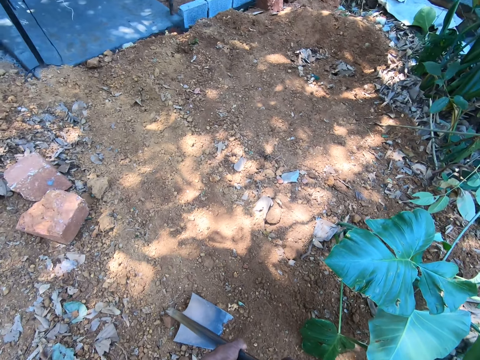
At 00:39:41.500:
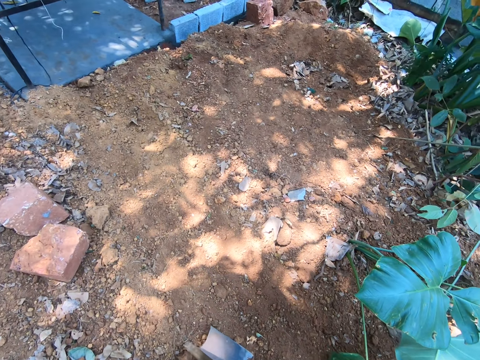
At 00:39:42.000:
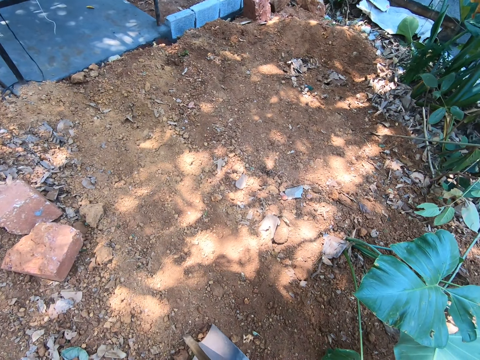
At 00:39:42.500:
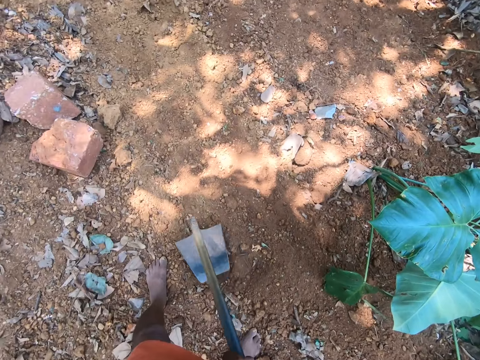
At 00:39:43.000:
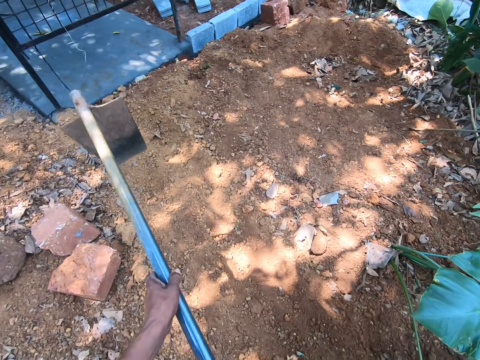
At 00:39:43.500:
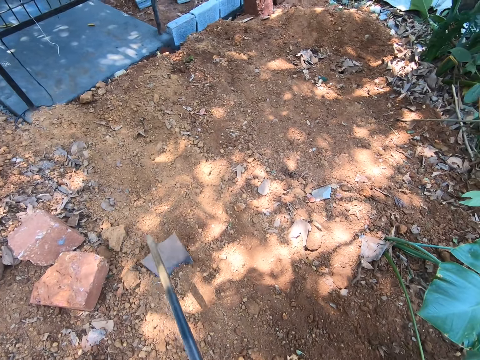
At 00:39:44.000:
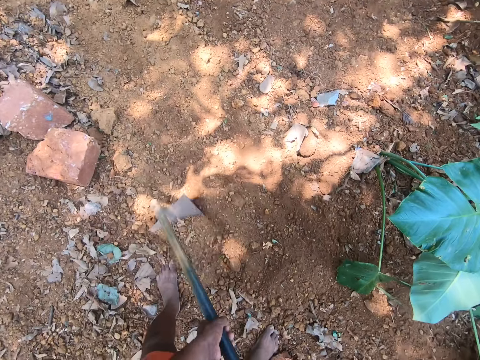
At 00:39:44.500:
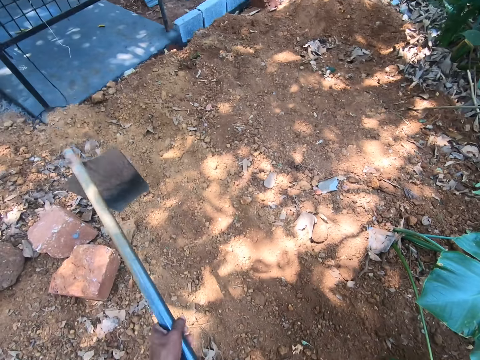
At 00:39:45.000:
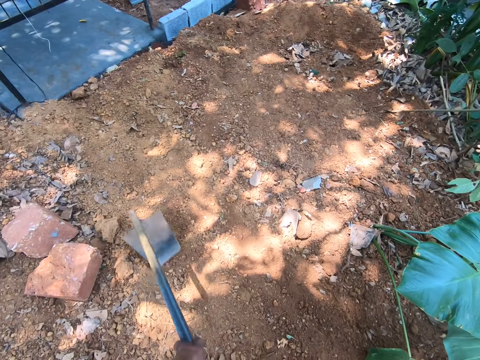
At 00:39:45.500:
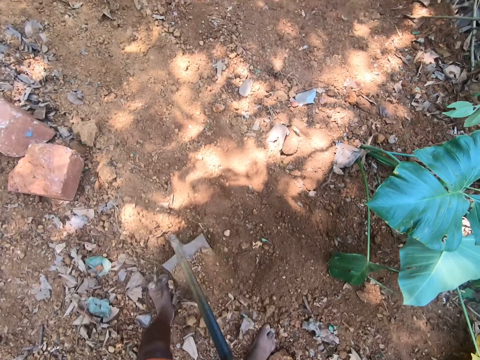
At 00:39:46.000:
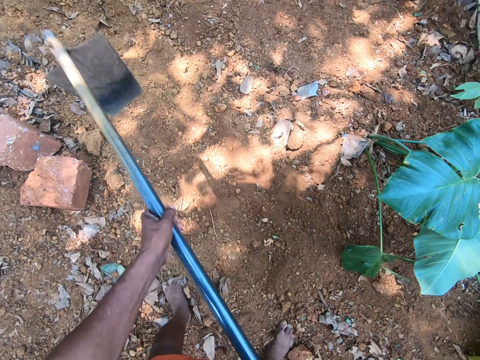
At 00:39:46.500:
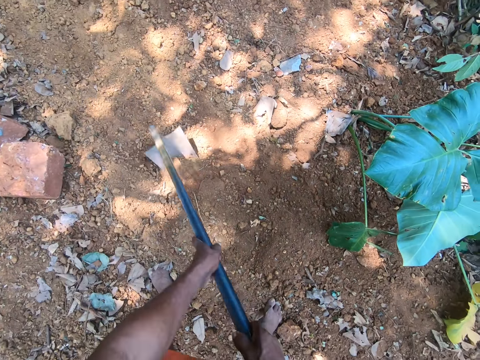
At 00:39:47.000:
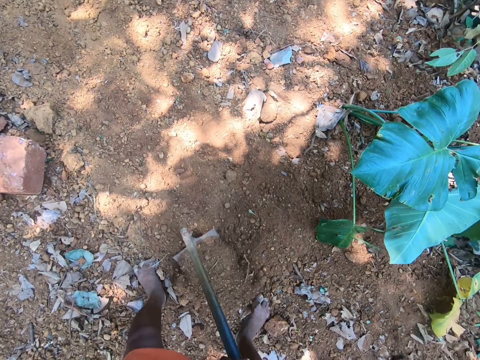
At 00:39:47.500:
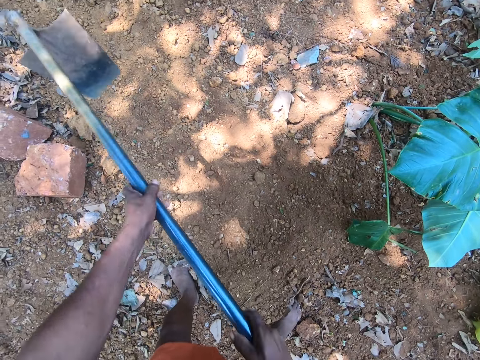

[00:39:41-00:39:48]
The camera wearer scrapes sand on the ground with the hoe in both hands.

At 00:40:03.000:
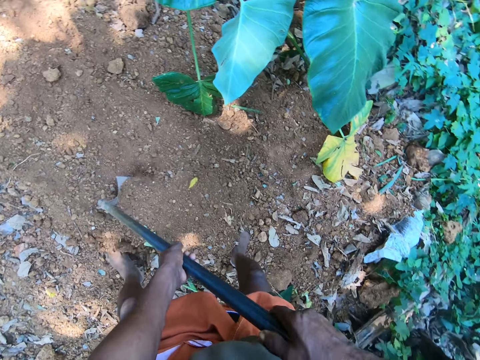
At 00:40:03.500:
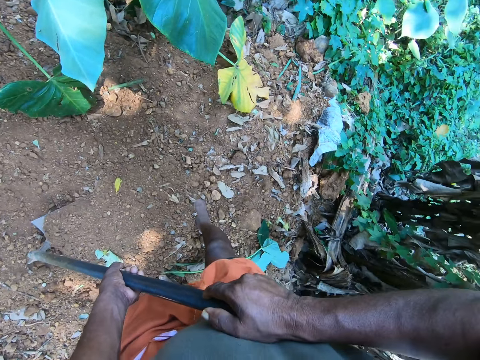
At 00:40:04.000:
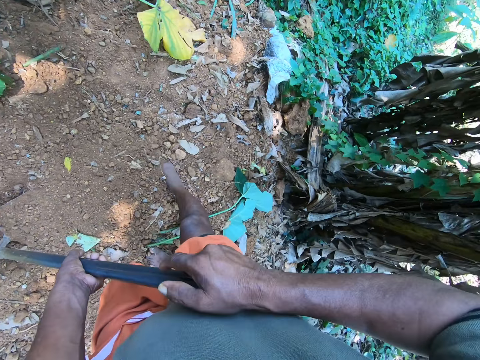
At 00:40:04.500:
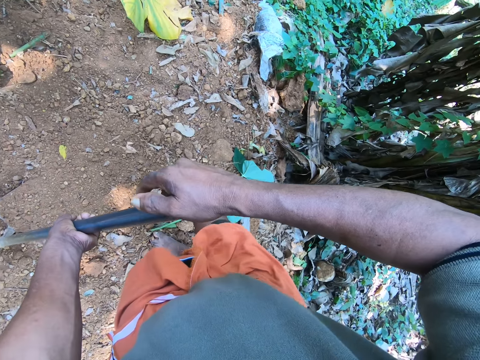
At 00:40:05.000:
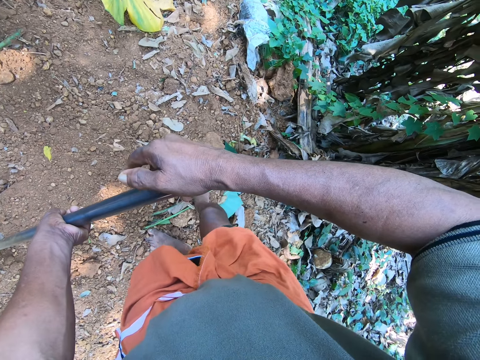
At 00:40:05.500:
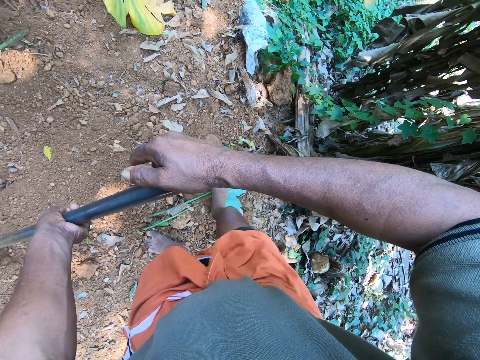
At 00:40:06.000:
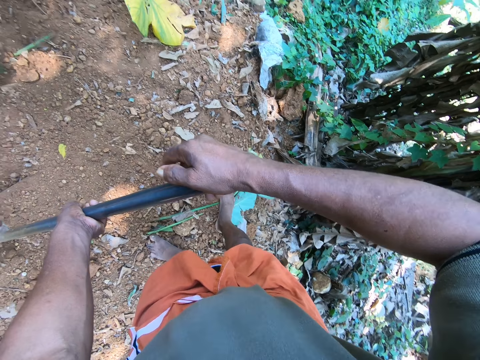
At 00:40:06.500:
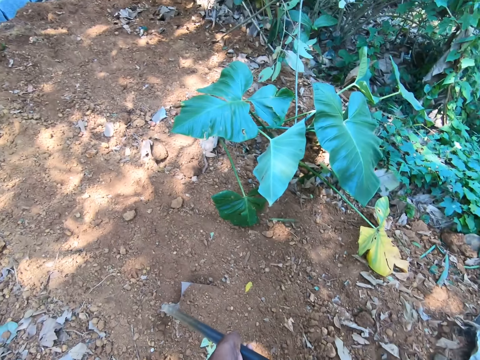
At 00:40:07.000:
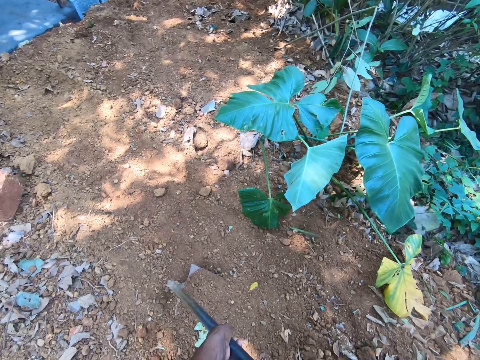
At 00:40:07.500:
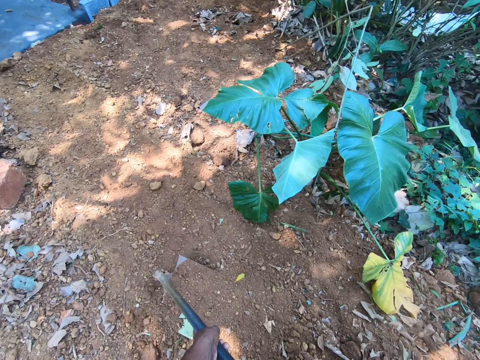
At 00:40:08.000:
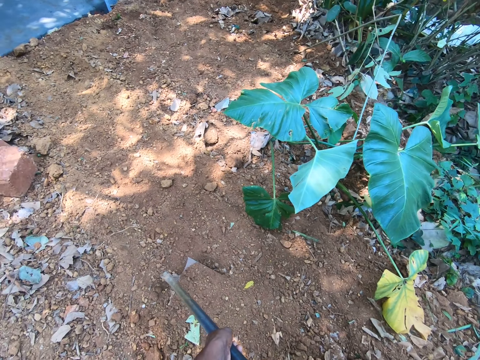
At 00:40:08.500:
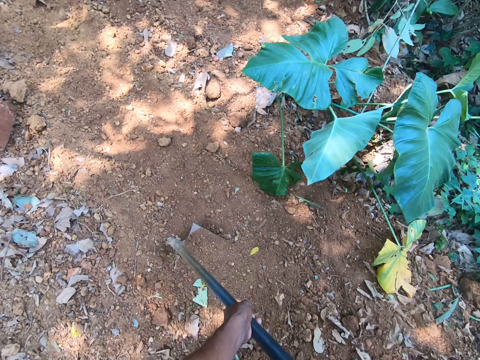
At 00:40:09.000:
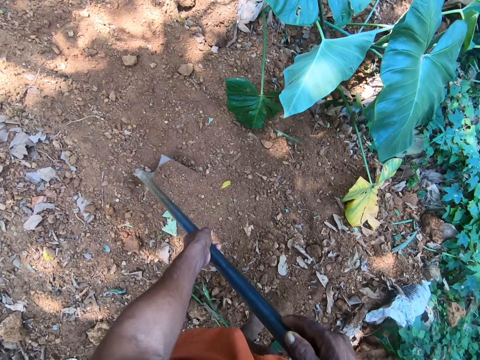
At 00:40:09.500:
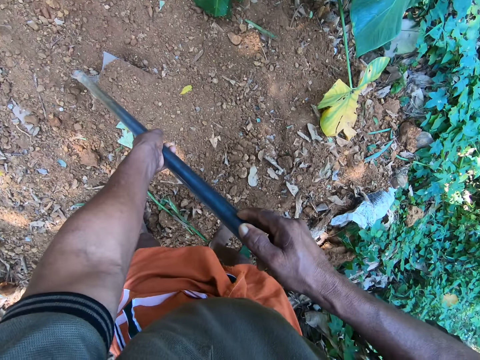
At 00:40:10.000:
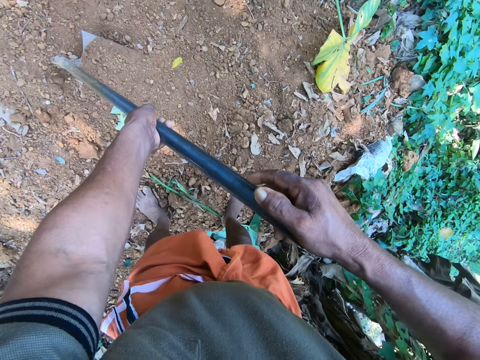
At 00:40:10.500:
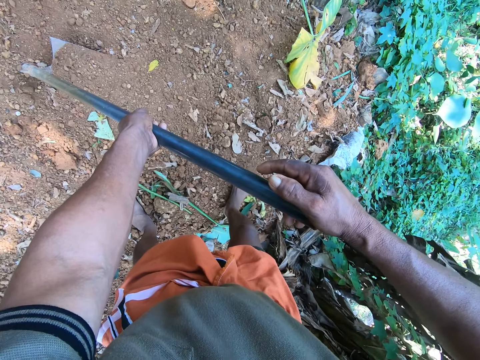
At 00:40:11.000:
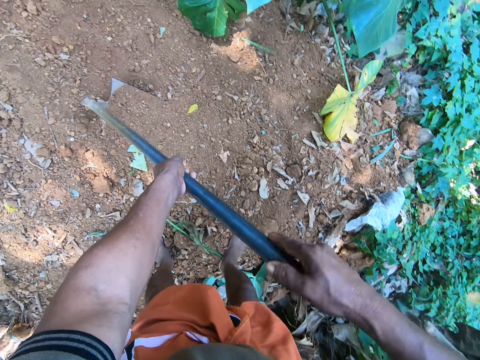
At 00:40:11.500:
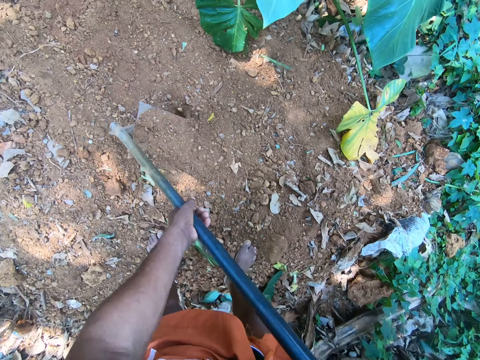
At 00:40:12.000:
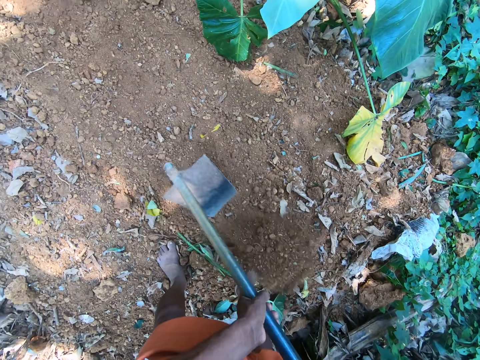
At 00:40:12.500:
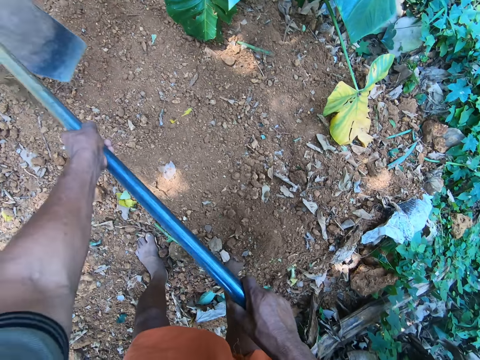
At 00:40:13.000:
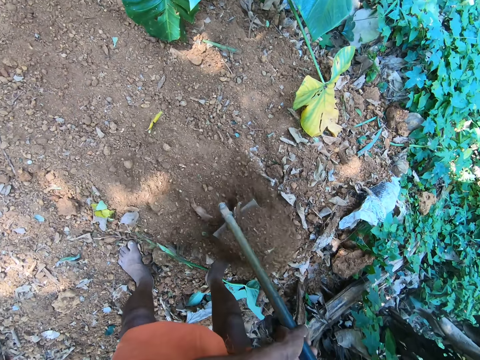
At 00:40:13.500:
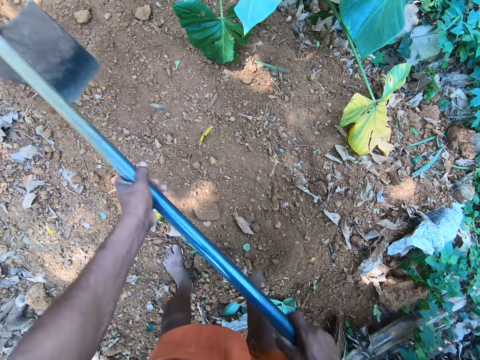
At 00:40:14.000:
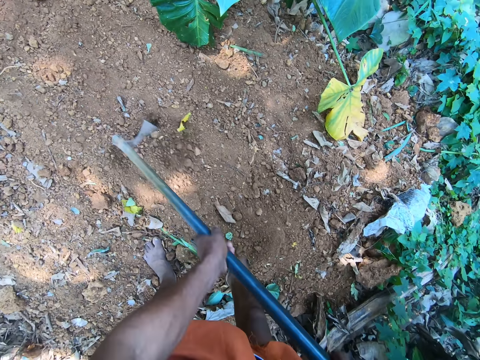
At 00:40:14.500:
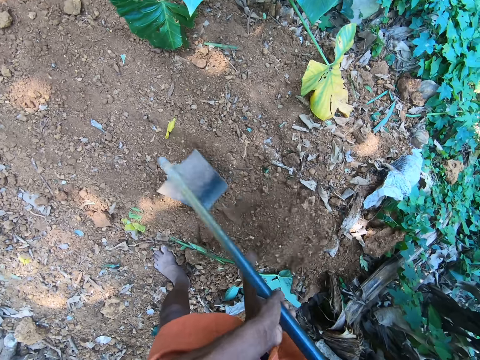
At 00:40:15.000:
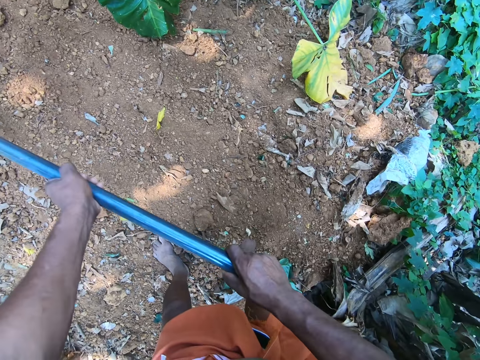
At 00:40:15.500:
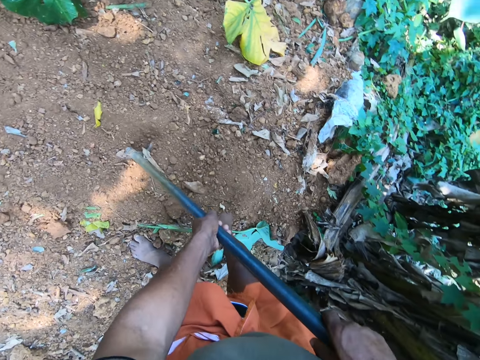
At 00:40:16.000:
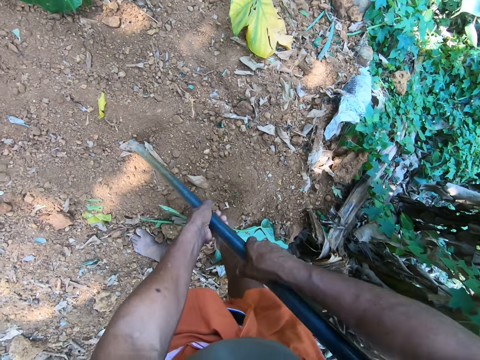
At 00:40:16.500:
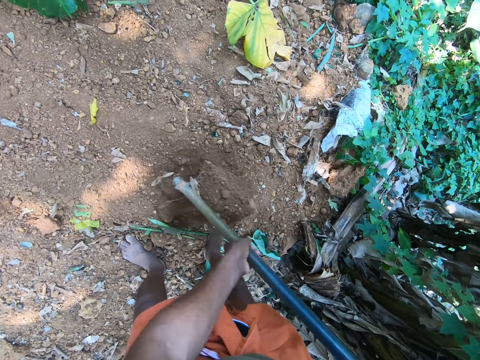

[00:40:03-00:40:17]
The camera wearer looks around. He stamps his right foot on a plant on the ground. He scrapes sand on the ground with the hoe in both hands. He digs the ground with the hoe.

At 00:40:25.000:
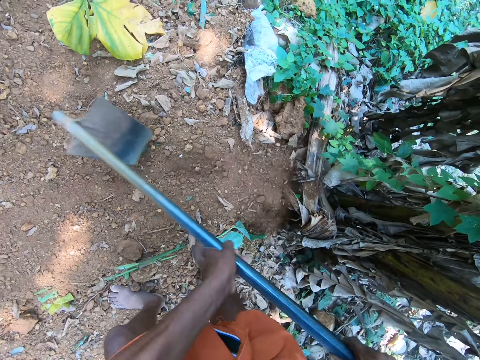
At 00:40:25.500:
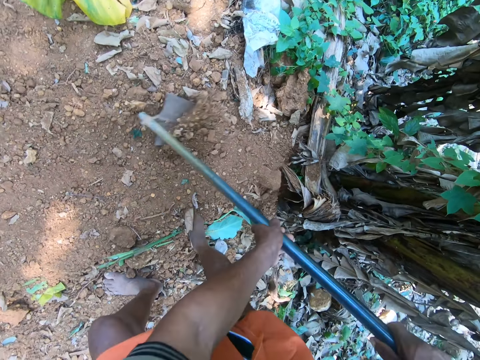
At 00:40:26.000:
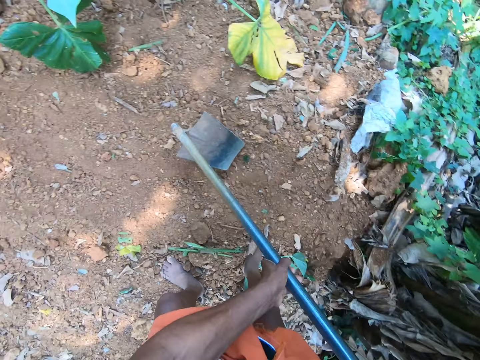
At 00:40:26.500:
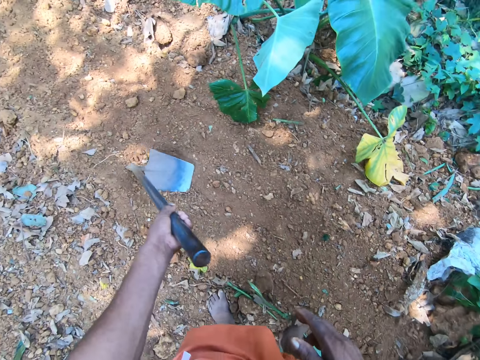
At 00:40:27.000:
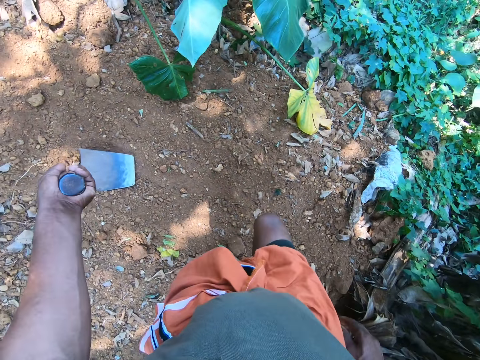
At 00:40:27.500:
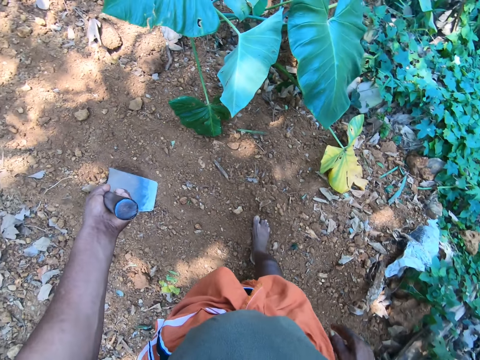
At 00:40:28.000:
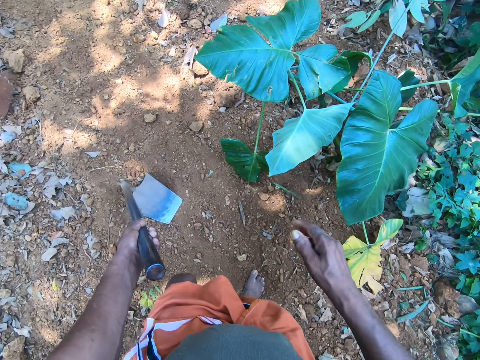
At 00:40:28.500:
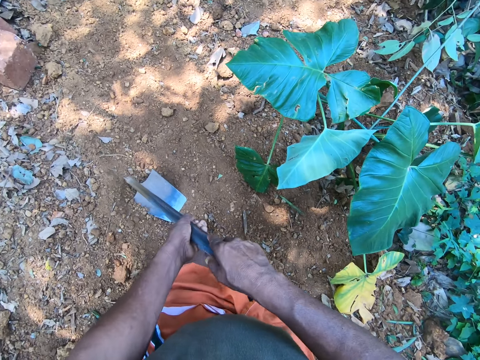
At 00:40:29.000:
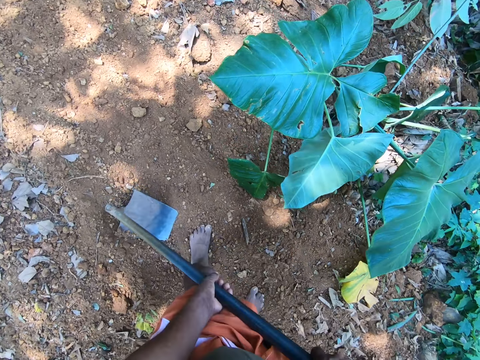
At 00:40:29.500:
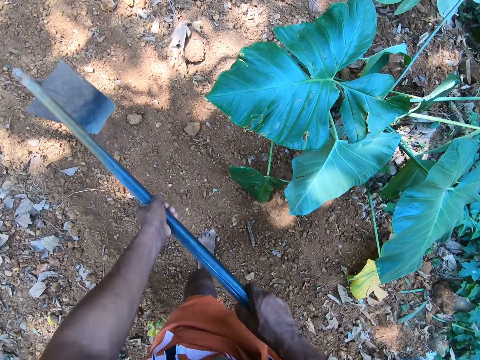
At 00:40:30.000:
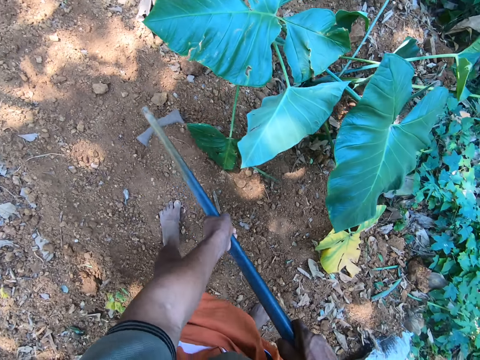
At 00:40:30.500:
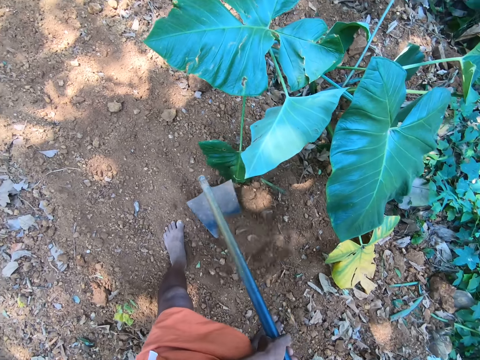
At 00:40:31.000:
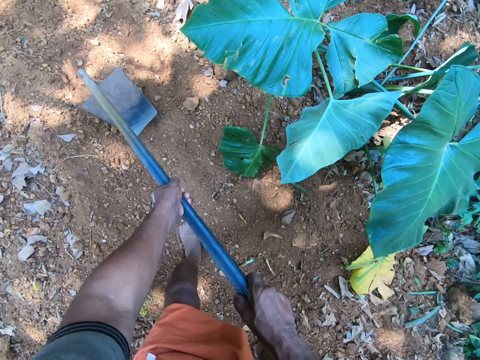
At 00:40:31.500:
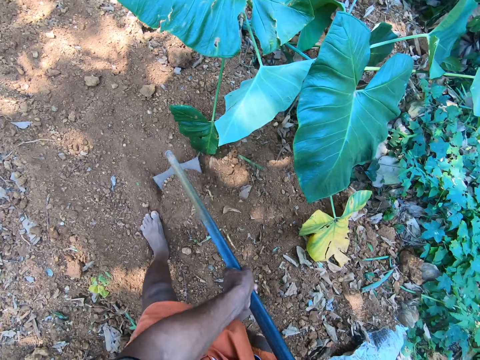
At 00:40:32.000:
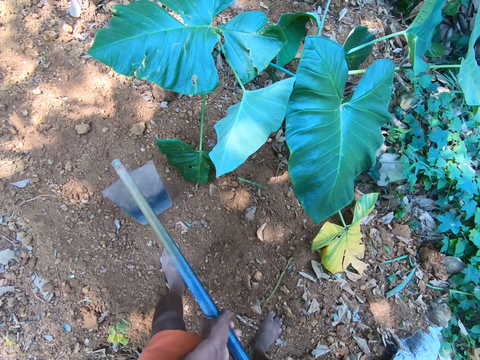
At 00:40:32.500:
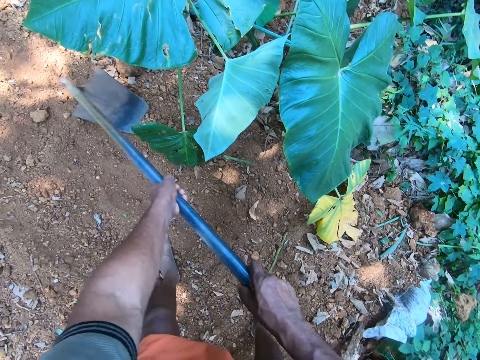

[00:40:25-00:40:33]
The camera wearer holds the hoe in his left hand. He moves about. He holds the hoe with both hands. He scrapes sand on the ground with the hoe in both hands. He digs the ground with the hoe.
